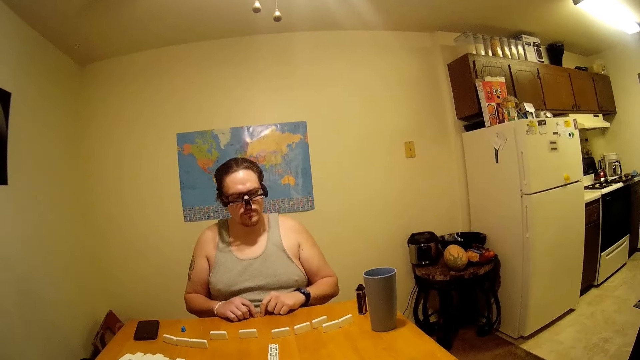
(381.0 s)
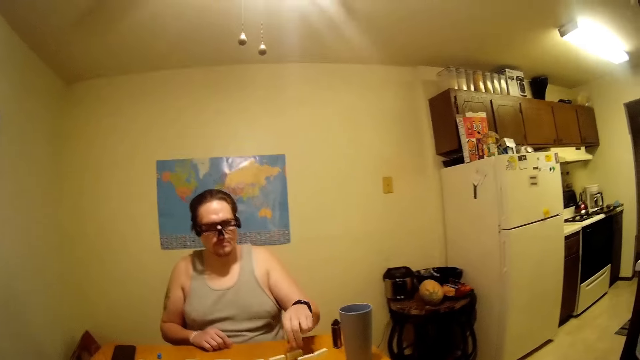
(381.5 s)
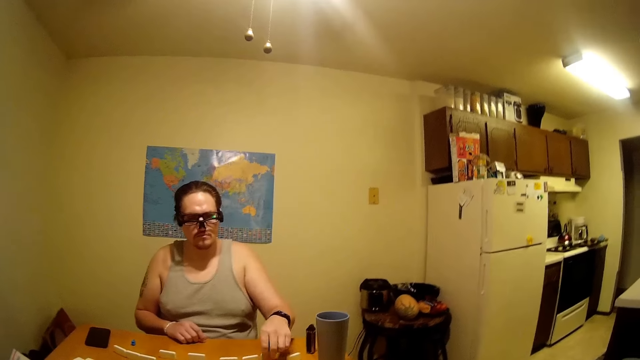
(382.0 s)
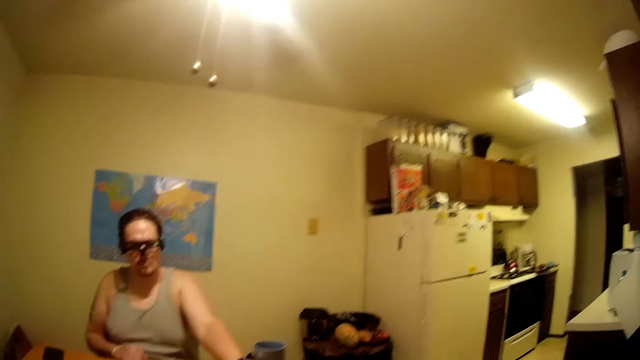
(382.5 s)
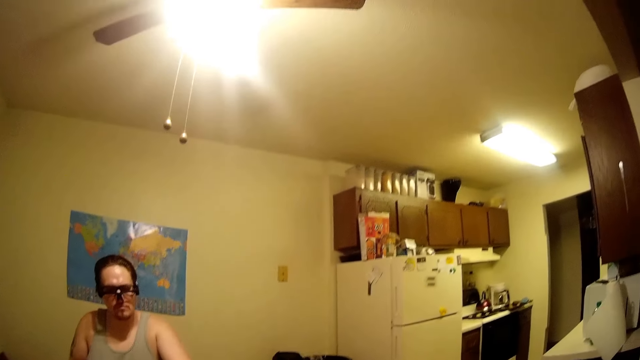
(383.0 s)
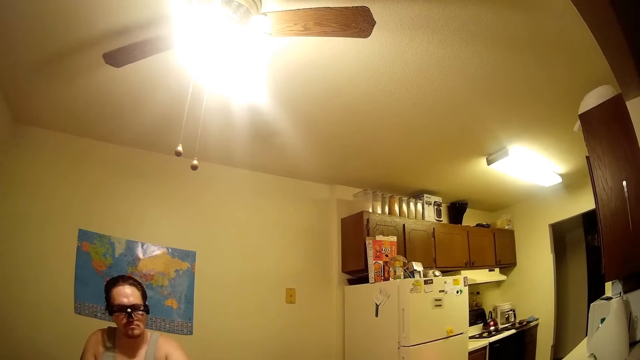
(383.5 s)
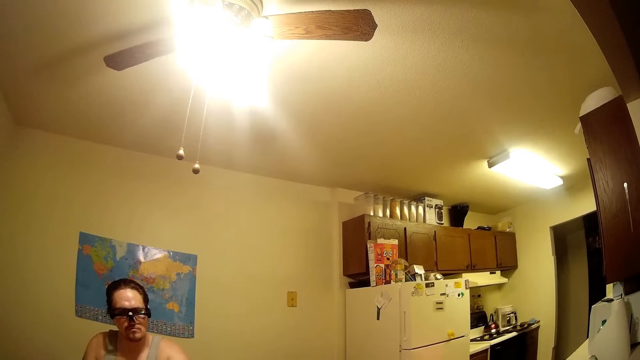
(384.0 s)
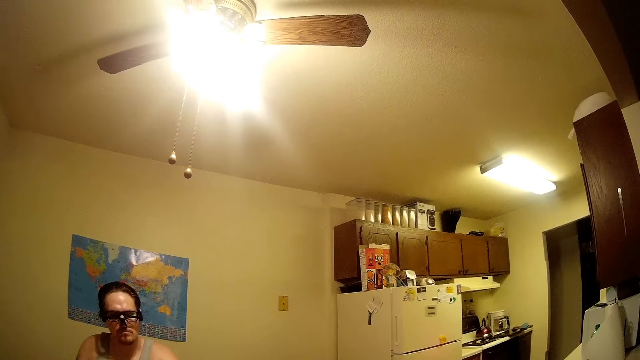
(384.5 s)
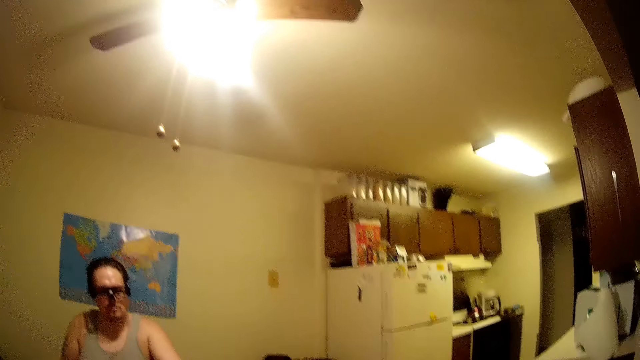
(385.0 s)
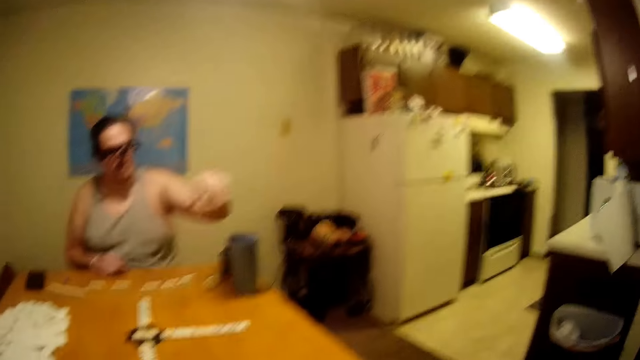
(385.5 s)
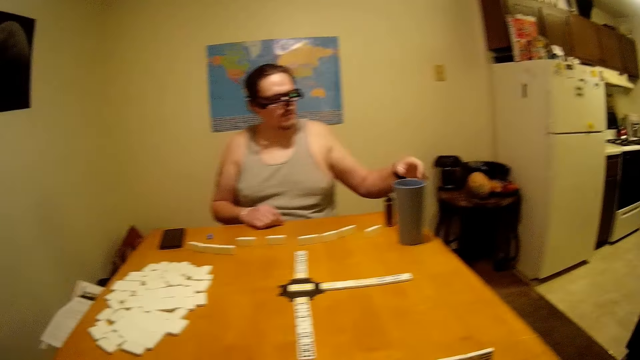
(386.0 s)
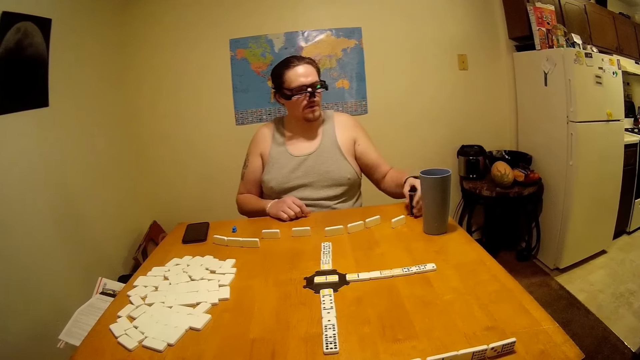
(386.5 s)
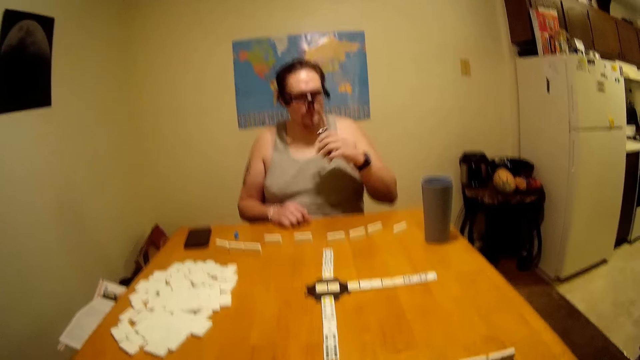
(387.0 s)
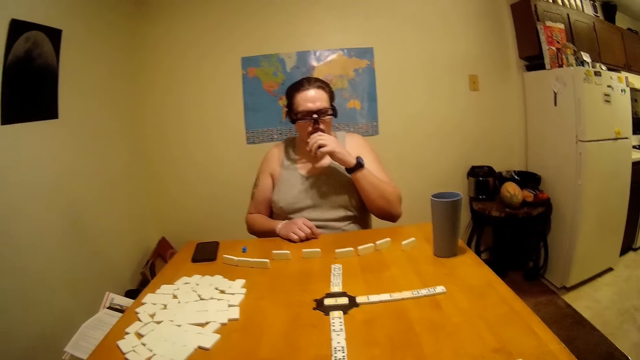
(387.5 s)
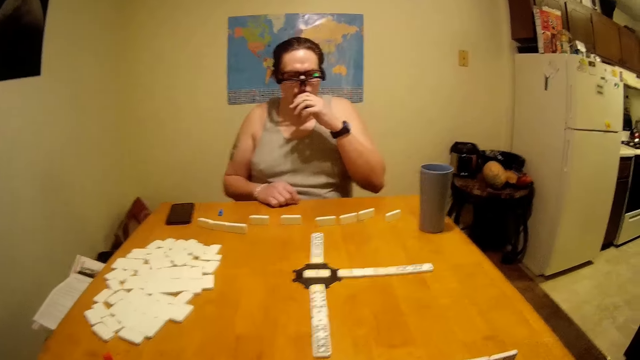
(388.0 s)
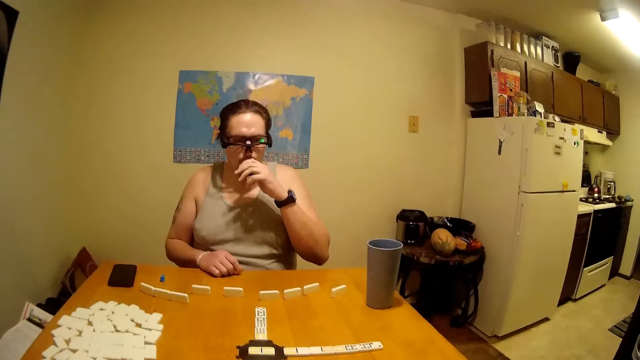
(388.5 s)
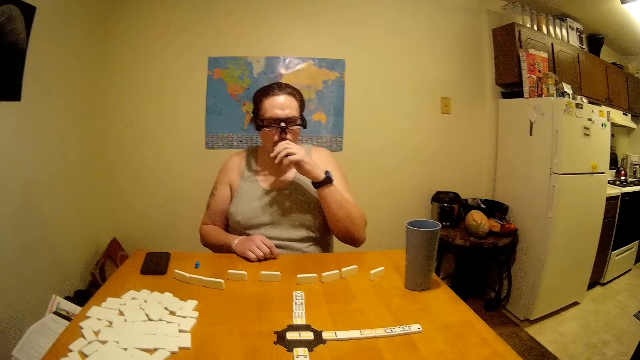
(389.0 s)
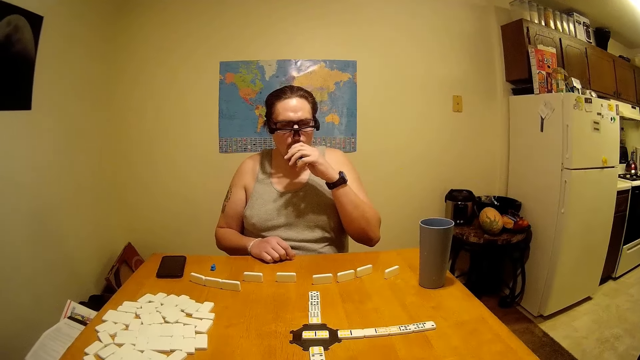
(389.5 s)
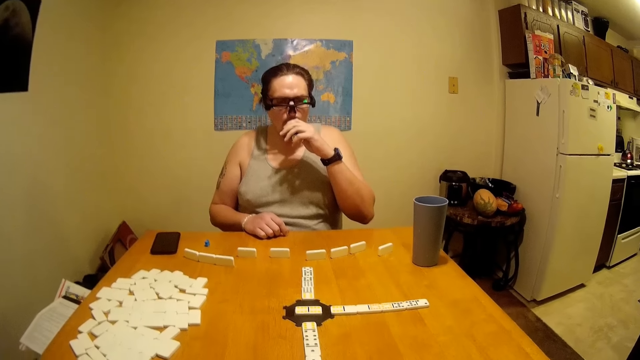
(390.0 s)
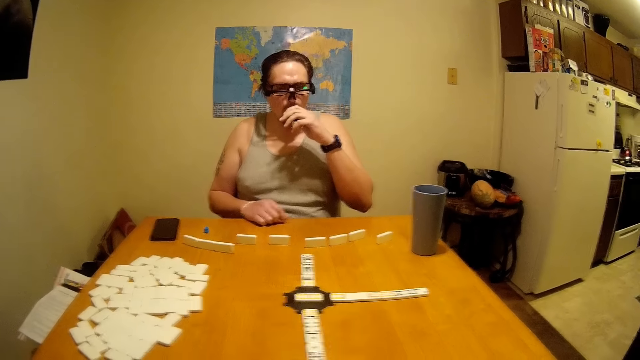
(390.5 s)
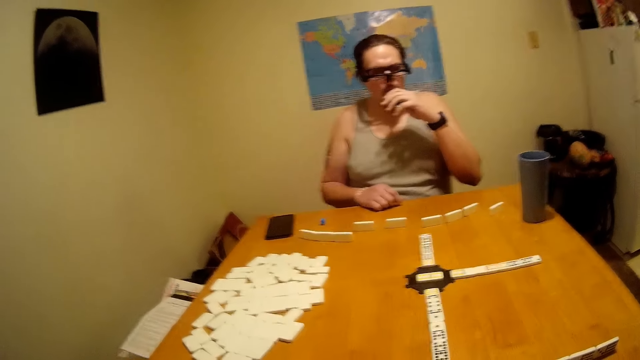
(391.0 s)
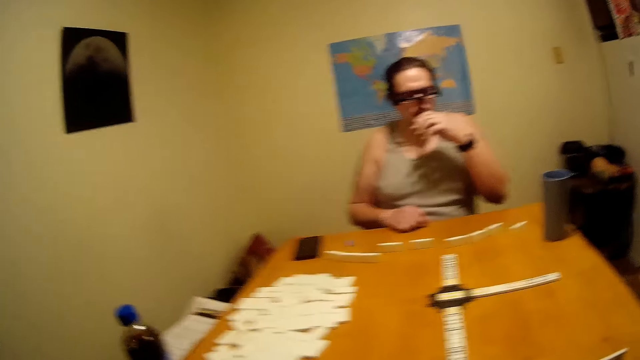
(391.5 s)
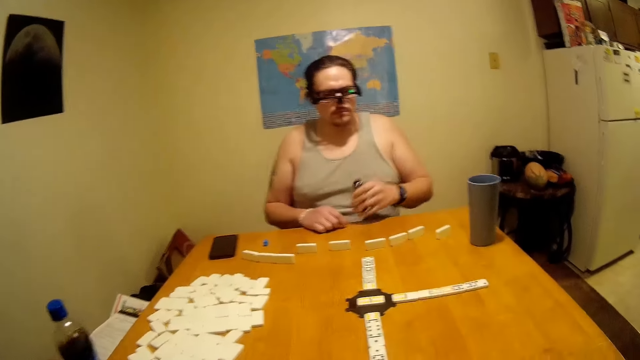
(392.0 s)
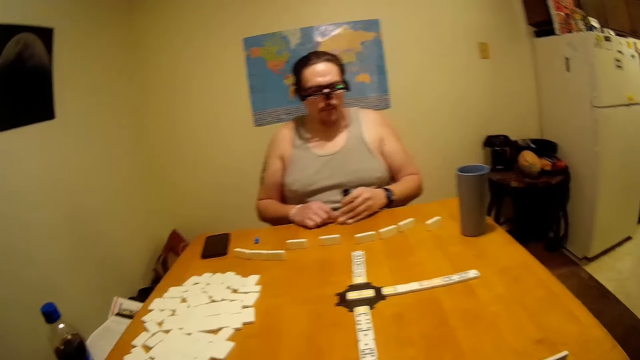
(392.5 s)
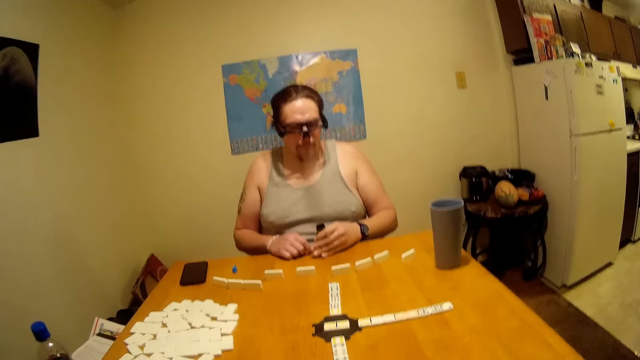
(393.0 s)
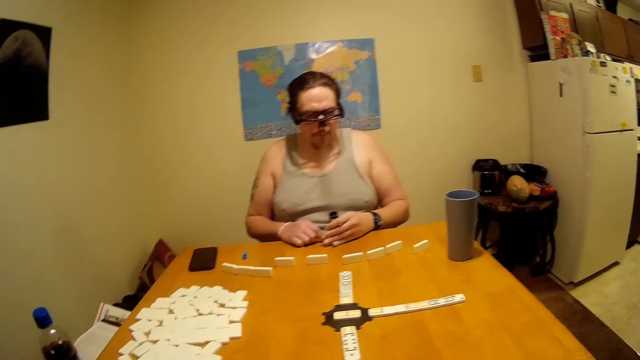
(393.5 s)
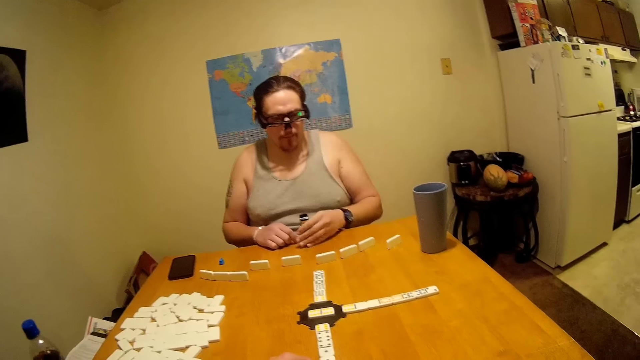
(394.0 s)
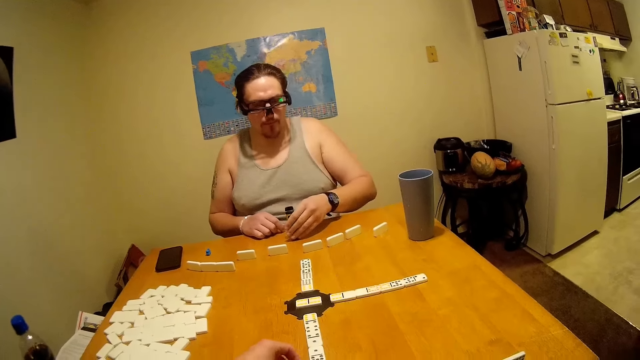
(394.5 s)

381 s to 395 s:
A person moves the dominoes. The camera wearer is drinking from a bottle. The person sniffs something. The camera wearer returns the bottle on the table.

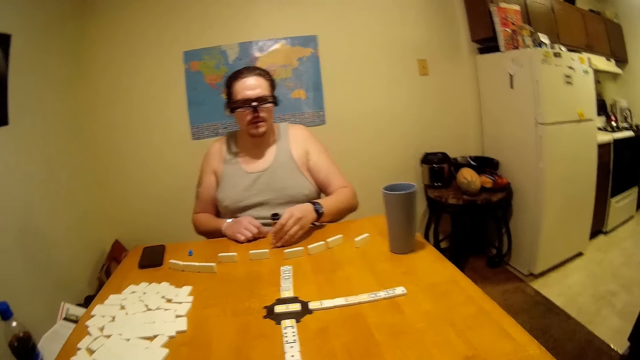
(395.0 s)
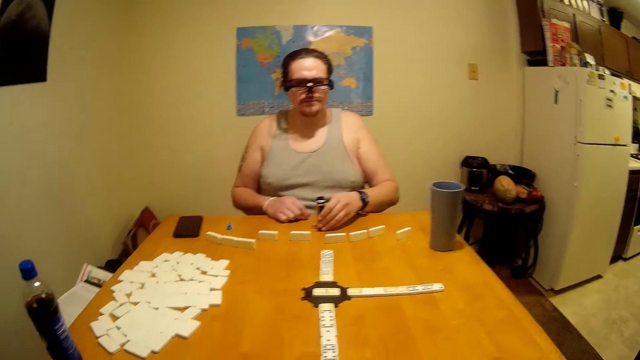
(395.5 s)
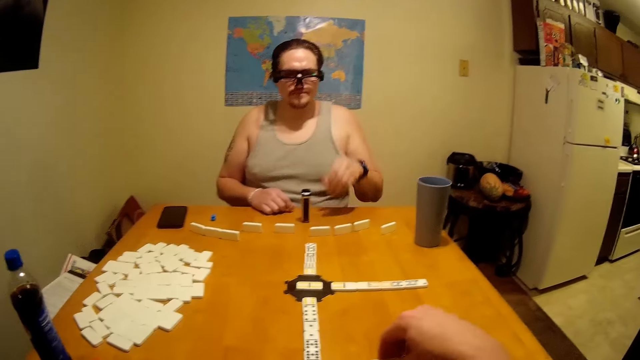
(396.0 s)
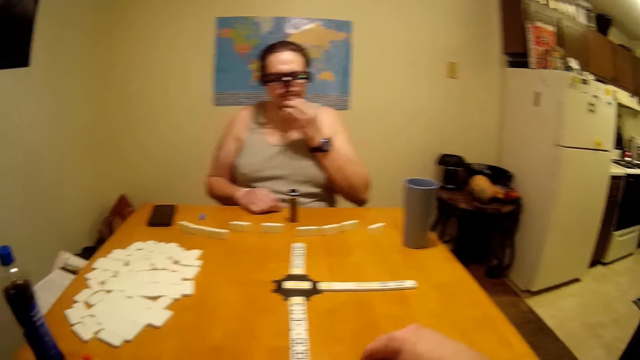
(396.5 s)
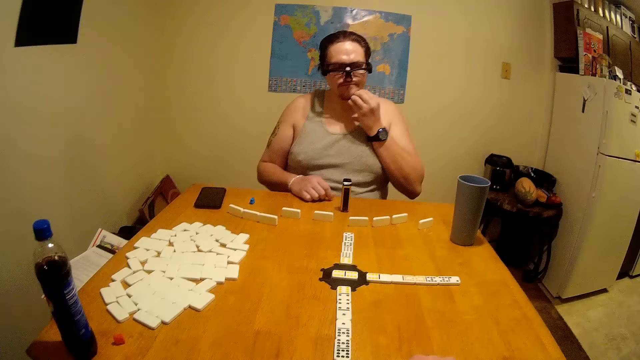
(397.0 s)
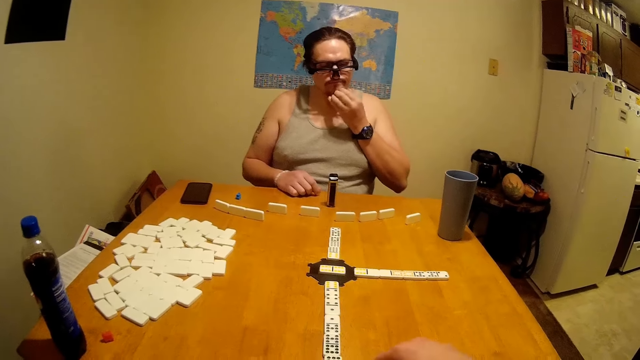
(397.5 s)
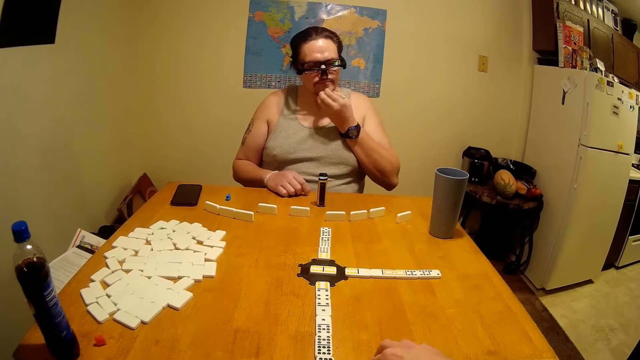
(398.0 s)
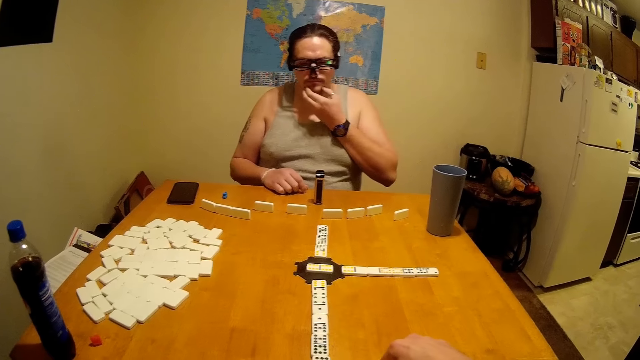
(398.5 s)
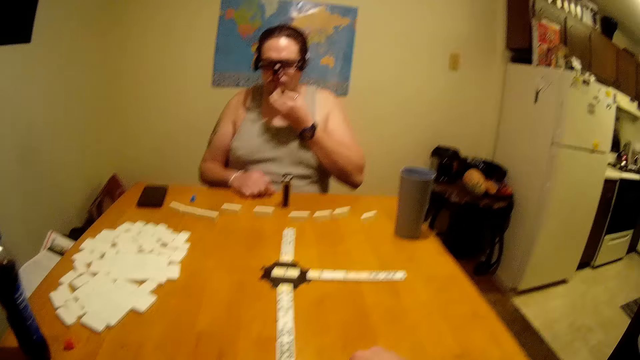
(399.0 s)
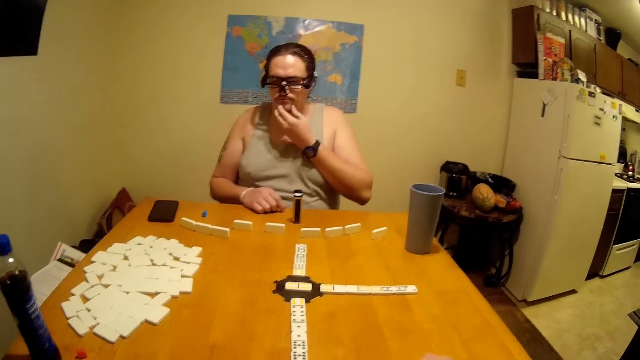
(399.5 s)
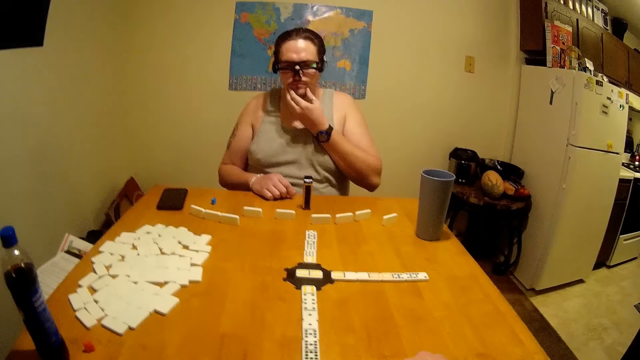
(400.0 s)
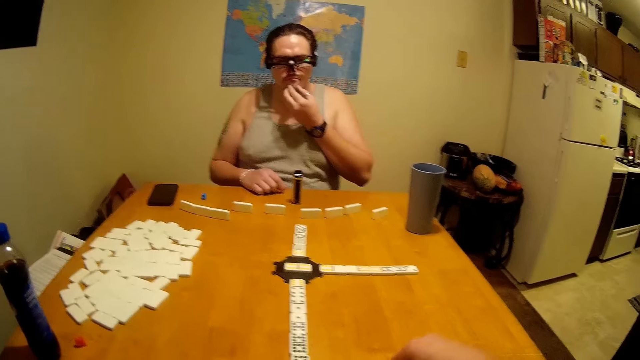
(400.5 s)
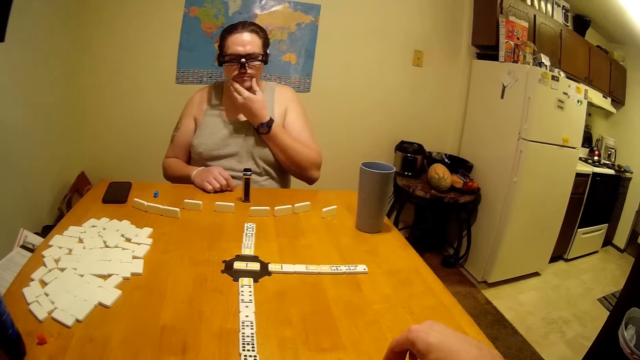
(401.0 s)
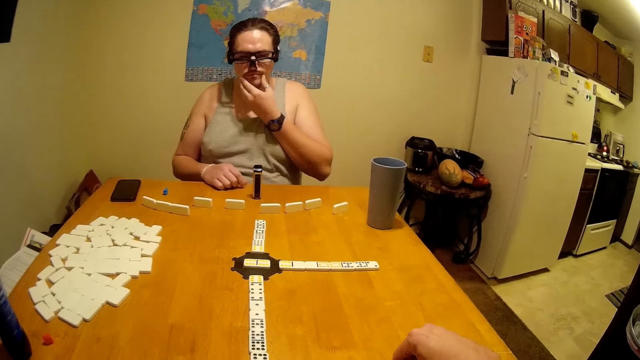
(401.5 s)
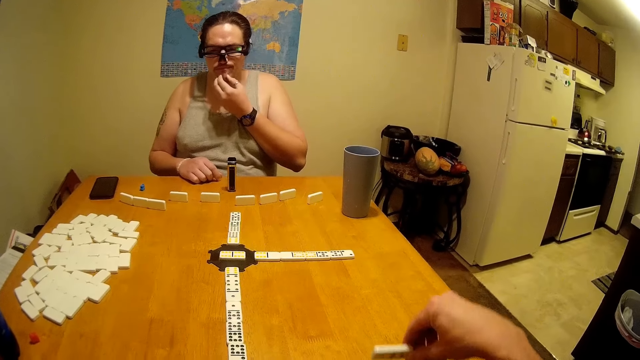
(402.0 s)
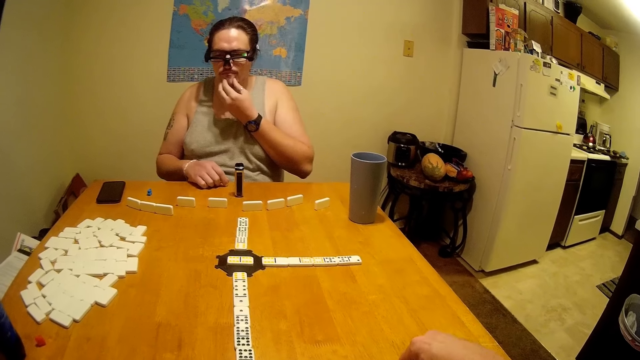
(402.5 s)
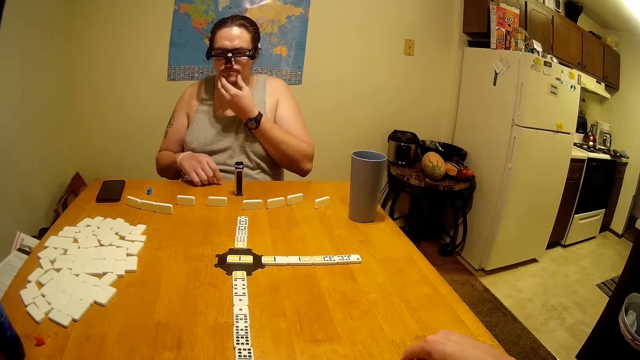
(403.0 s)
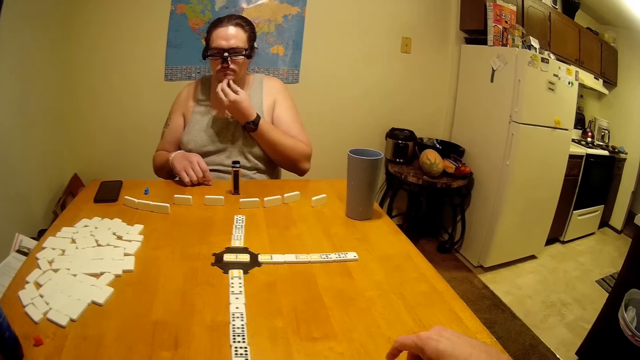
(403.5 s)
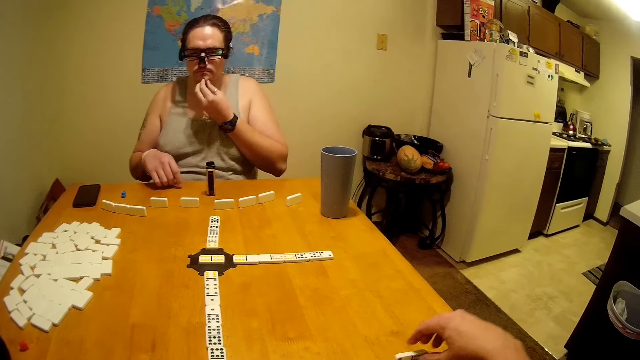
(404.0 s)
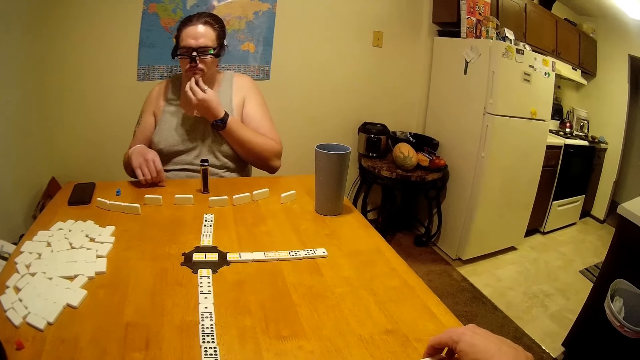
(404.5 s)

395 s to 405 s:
The camera wearer moves the dominoes.
